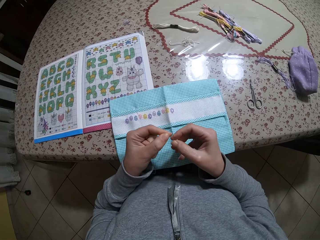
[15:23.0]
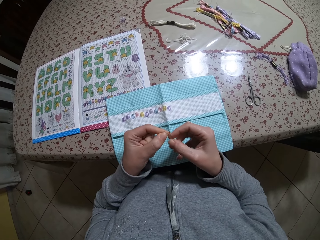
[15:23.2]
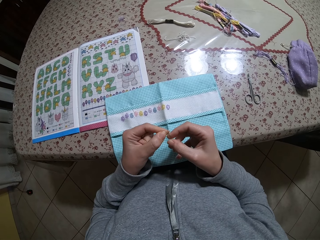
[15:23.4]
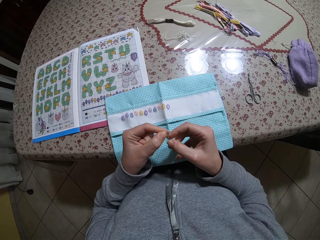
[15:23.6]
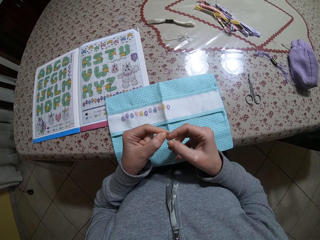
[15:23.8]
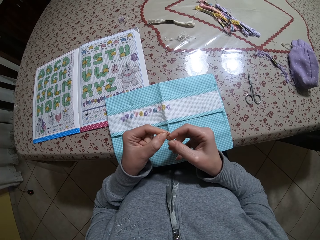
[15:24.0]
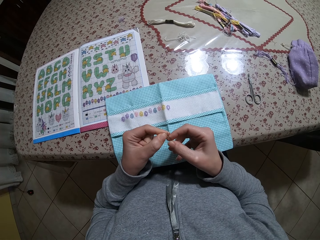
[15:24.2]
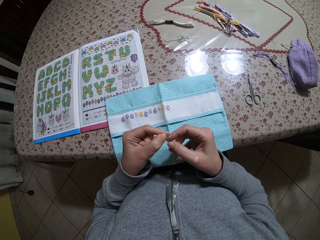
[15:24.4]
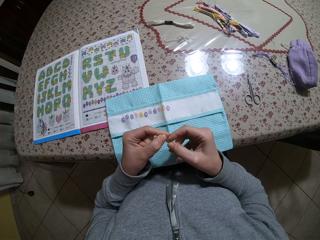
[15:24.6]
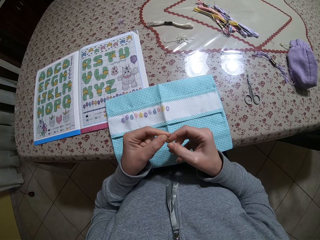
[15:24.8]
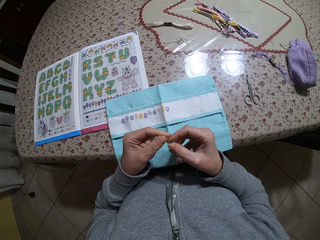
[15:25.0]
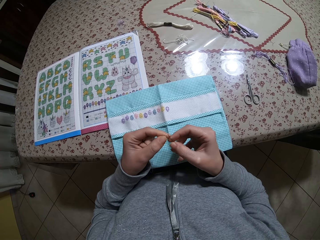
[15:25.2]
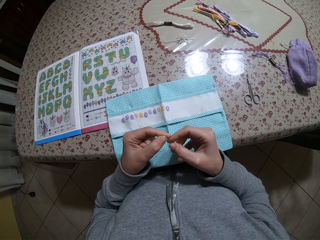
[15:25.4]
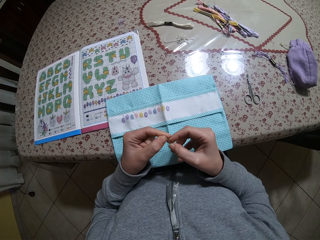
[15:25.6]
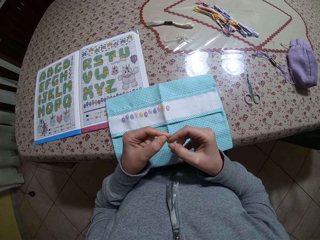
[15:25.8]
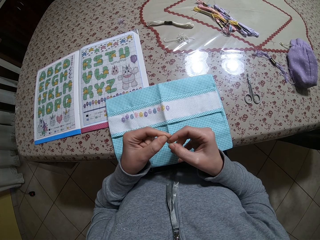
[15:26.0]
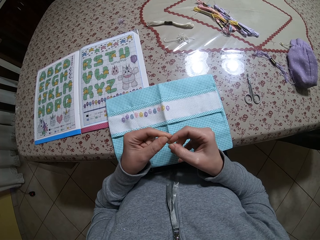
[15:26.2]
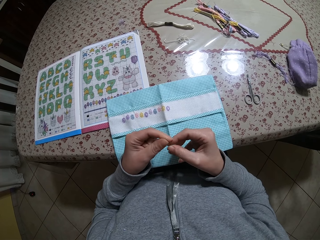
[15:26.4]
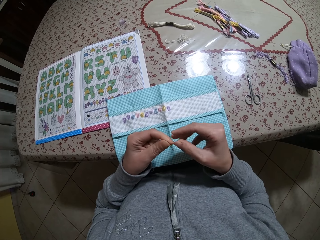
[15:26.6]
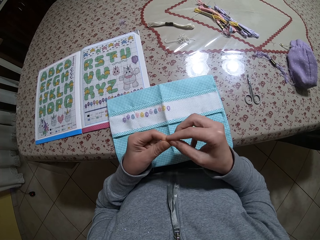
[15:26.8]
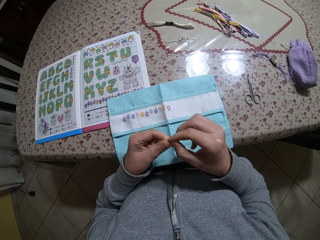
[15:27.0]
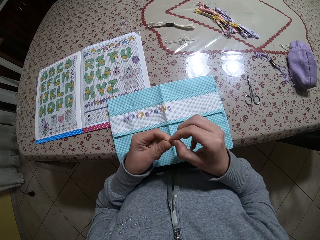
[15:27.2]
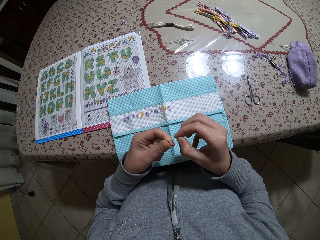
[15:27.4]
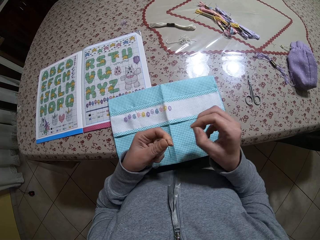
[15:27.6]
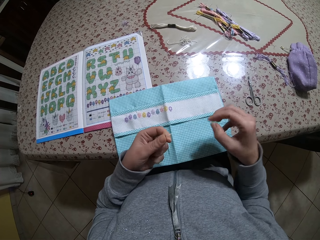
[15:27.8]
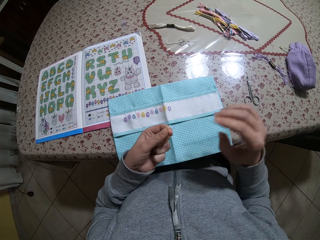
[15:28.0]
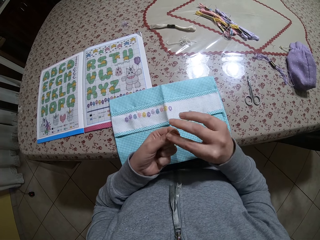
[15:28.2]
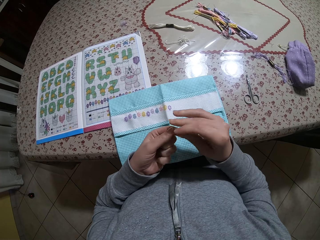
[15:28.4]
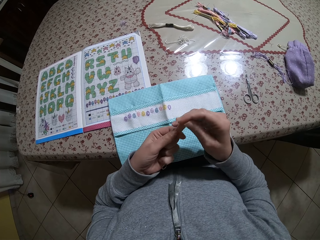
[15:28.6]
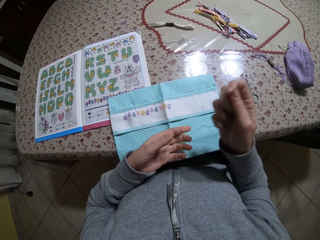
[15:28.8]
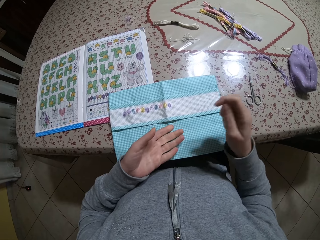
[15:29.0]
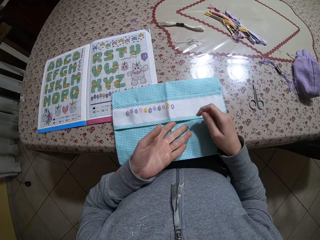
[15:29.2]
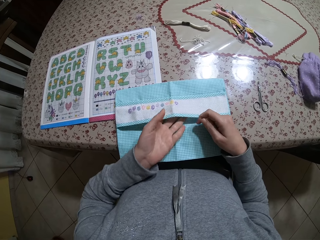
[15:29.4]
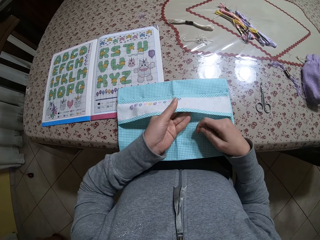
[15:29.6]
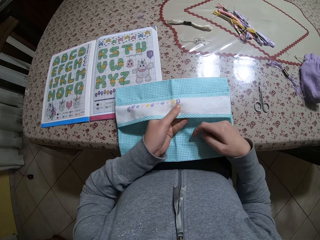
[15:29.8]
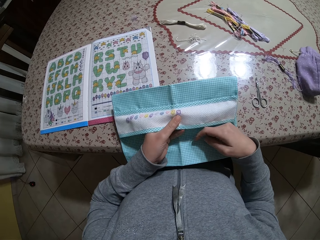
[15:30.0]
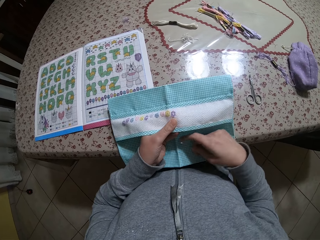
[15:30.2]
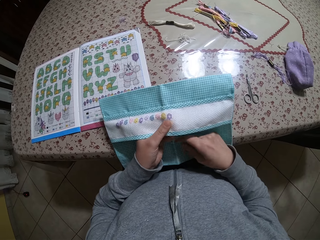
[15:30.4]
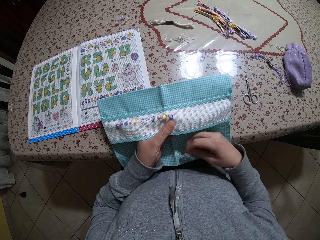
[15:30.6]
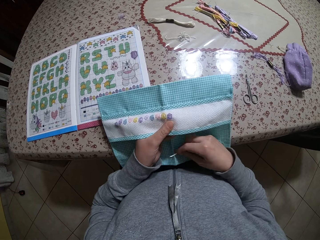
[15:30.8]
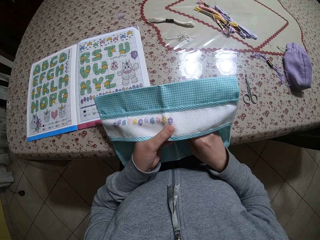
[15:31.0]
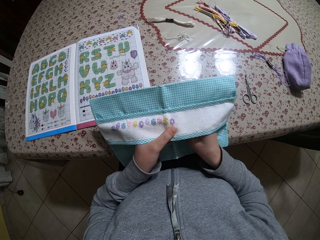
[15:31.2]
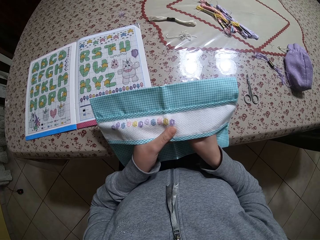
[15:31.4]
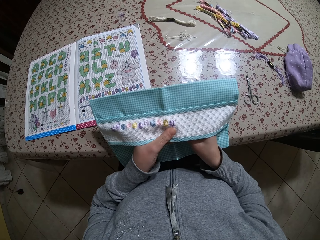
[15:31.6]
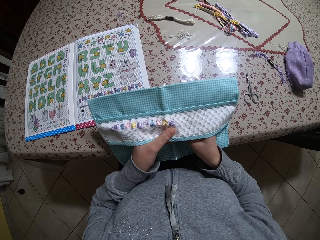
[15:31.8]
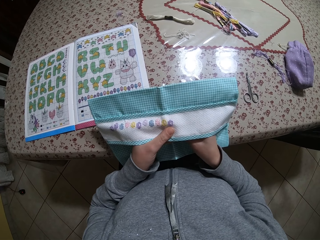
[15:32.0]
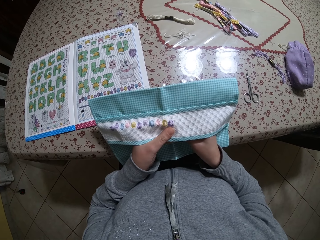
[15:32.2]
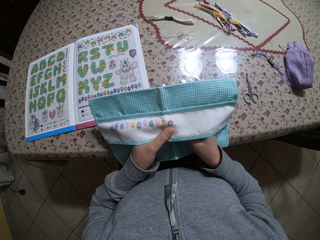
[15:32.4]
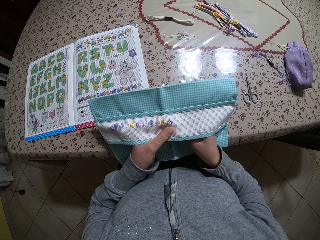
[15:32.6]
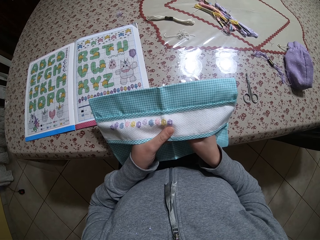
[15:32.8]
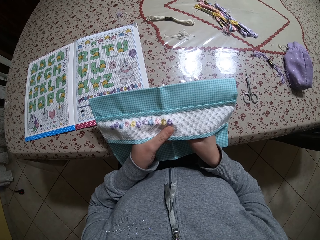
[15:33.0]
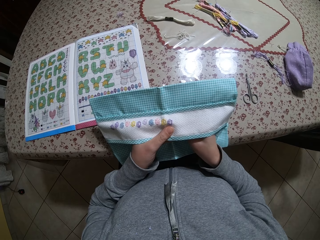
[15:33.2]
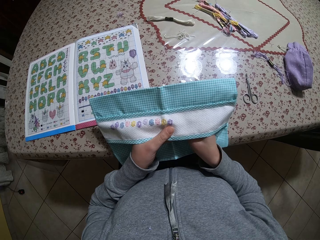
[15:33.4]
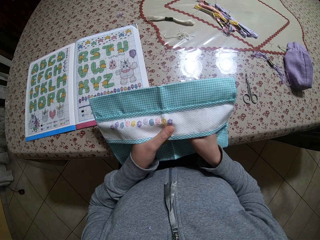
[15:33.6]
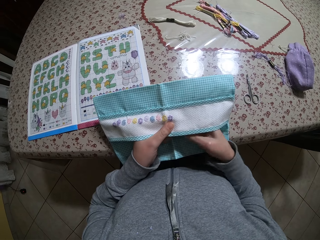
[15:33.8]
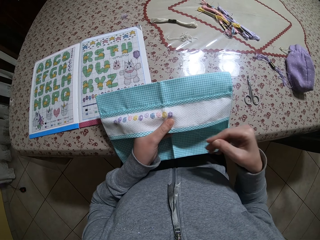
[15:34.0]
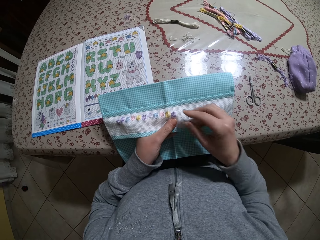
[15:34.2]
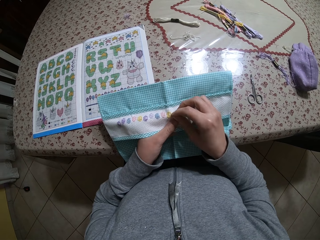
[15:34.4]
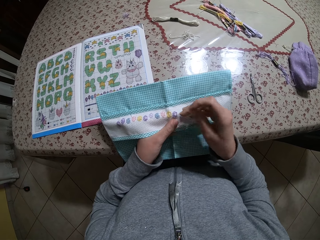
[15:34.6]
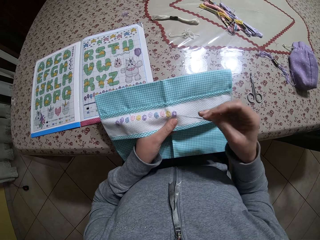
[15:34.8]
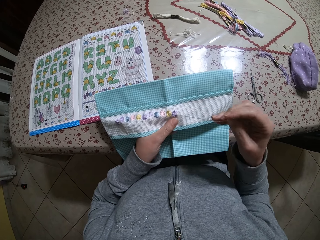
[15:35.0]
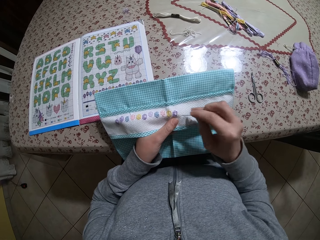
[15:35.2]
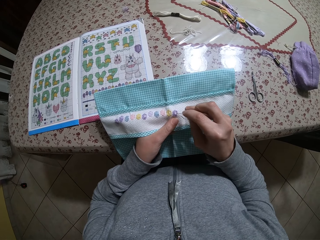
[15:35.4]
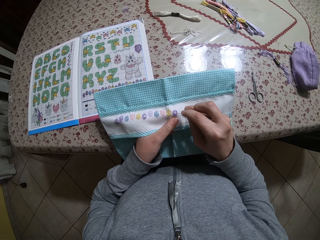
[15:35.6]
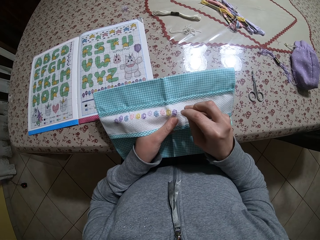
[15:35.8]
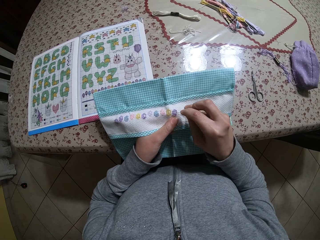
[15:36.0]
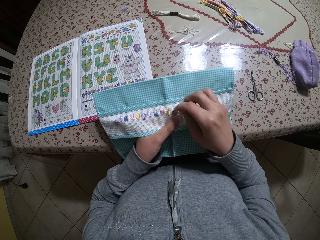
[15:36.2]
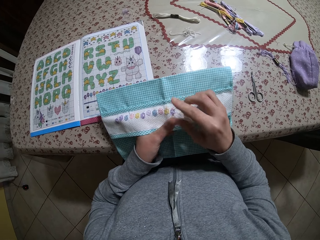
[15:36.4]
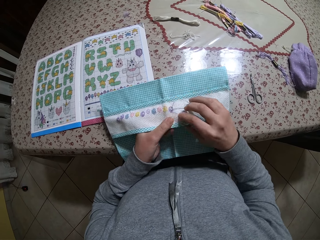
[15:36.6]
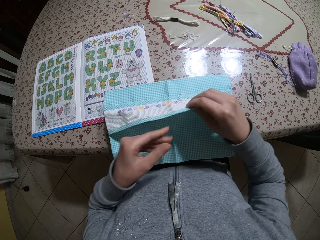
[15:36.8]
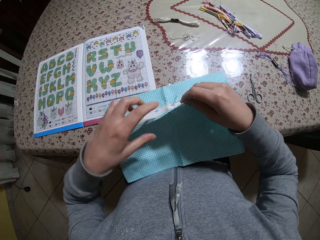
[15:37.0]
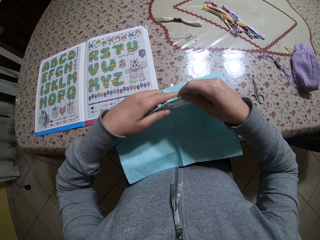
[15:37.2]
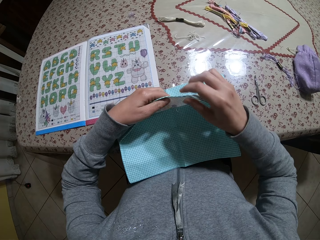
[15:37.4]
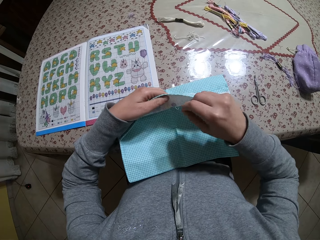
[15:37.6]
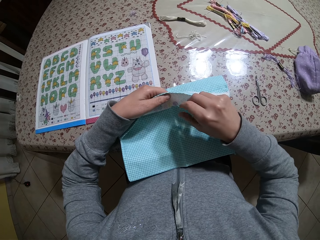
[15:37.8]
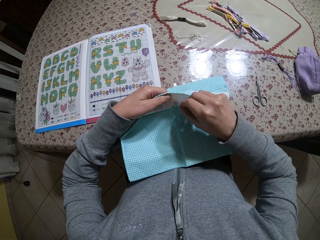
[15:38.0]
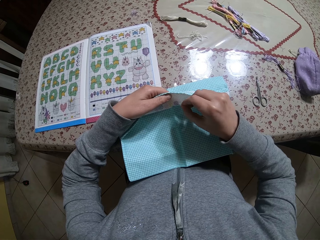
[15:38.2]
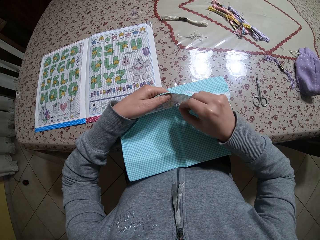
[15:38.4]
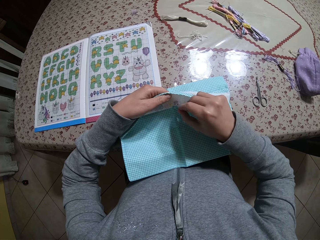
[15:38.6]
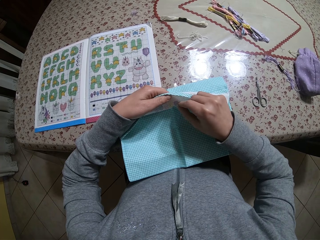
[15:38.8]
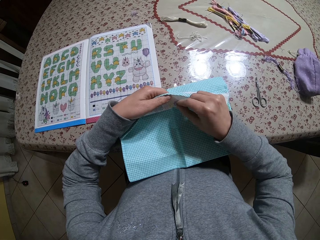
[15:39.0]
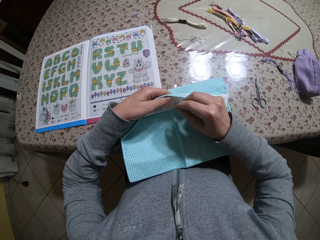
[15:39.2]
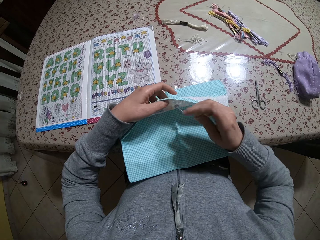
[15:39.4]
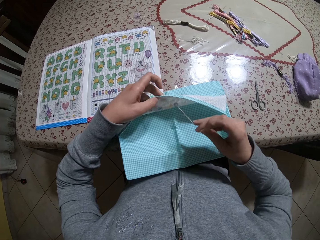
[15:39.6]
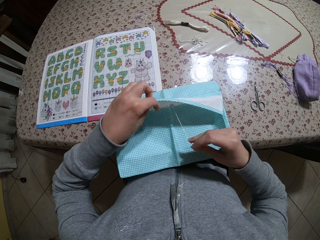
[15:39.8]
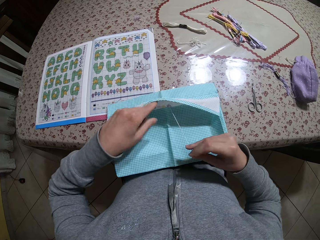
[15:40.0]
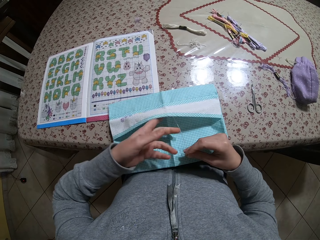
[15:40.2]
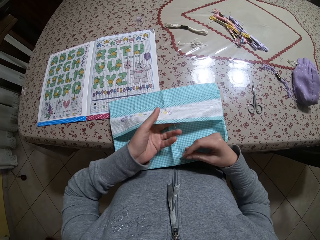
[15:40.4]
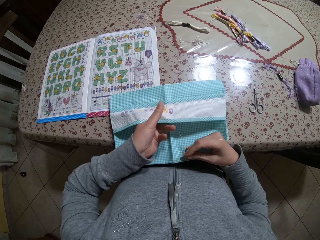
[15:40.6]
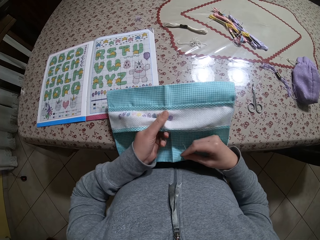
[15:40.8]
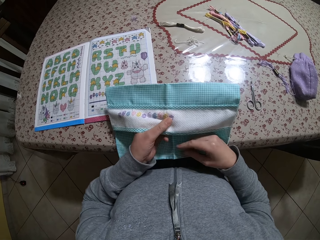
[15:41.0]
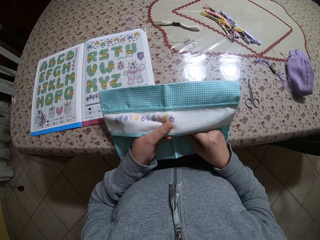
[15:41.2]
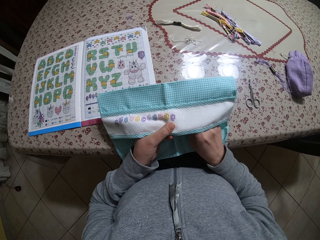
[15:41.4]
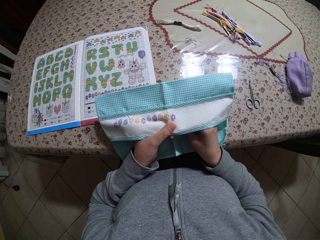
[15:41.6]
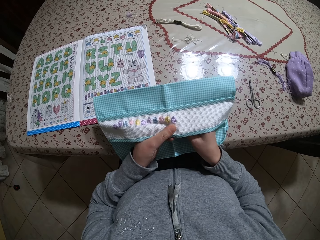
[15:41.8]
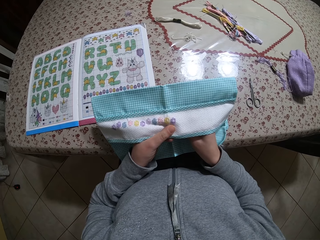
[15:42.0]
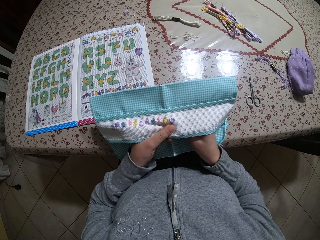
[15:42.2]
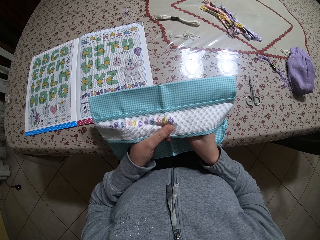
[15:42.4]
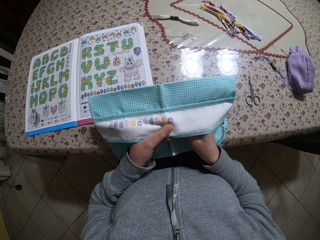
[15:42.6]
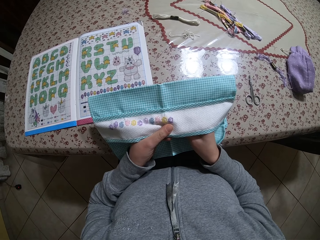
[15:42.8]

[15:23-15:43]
The camera wearer passes the gray thread through an aperture of the needle with his right hand. He takes the needle from his left hand with his right hand. He holds the fabric with his left hand. He embroiders the fabric in his left hand with the needle and the thread in his right hand. He inserts the needle on the cloth. He pulls the thread. He inserts the needle on the cloth. He pulls the thread.

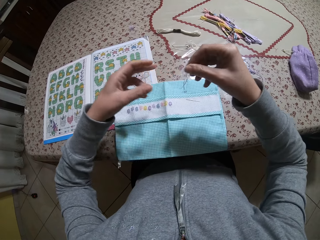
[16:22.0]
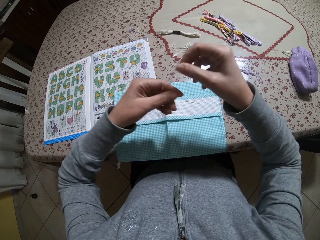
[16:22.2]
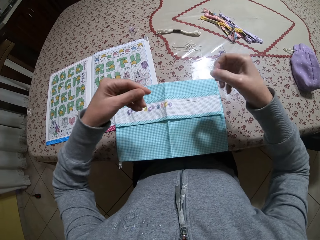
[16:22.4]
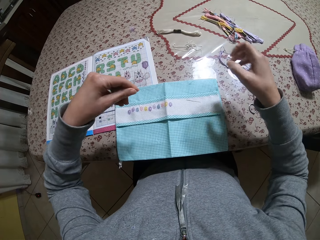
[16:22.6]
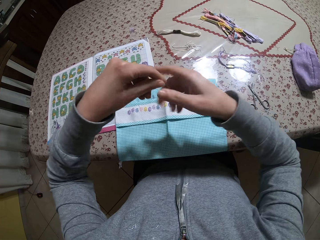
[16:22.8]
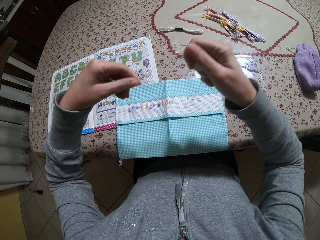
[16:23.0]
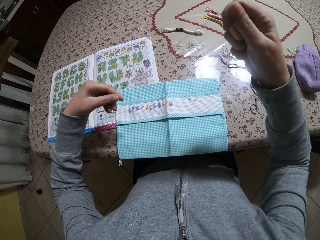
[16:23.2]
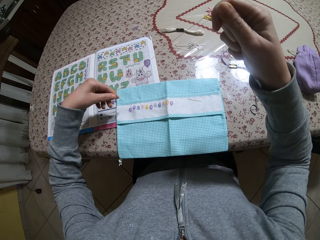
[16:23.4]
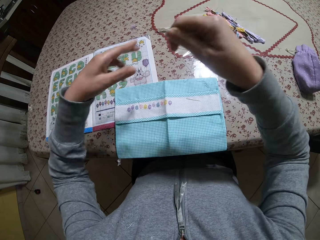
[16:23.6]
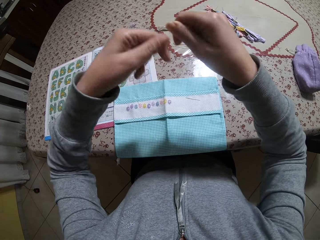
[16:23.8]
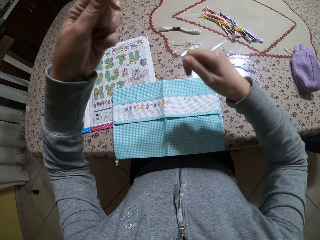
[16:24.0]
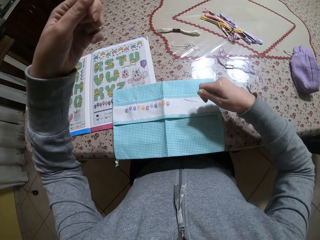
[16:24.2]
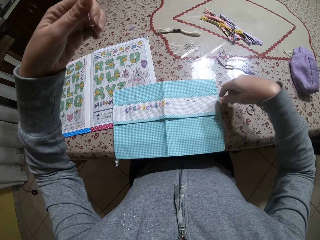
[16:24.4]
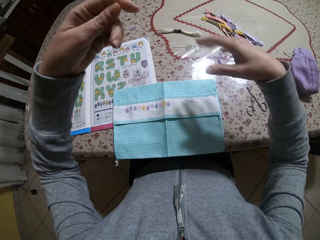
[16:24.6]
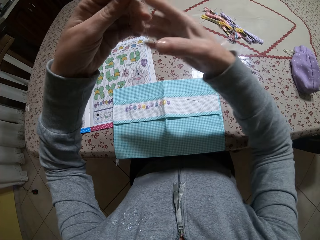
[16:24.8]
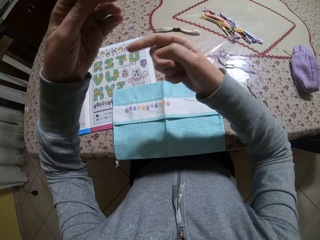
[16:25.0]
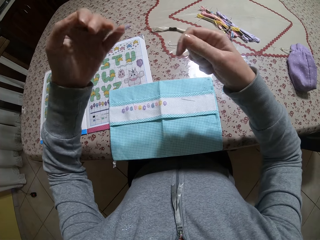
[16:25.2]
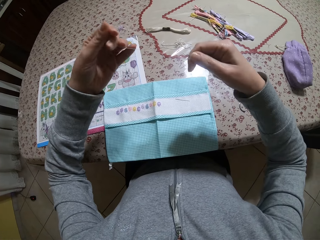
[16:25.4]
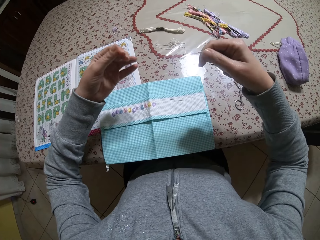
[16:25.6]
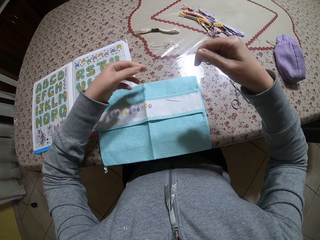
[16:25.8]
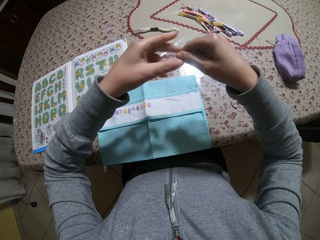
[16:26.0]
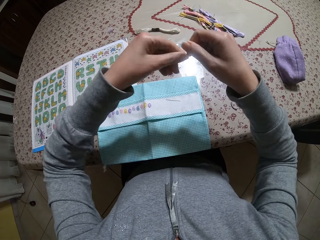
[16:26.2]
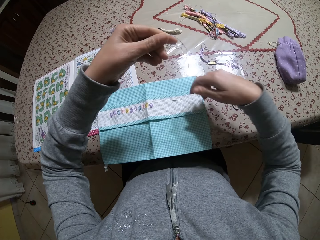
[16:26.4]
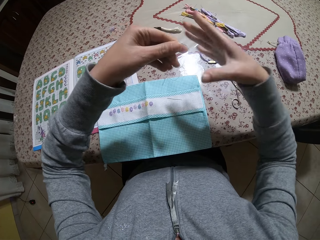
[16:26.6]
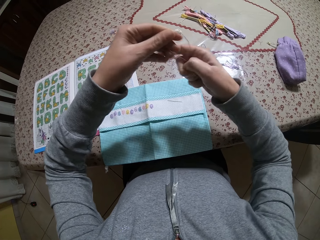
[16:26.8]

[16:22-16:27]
The camera wearer stretches the thread with both hands. They join the thread ends.
